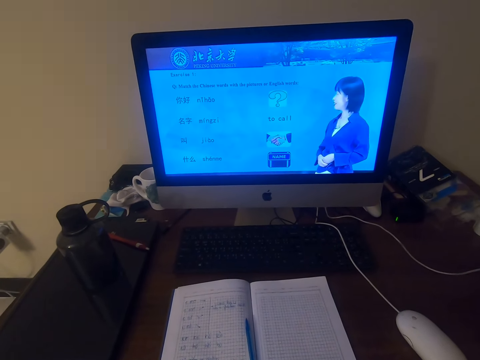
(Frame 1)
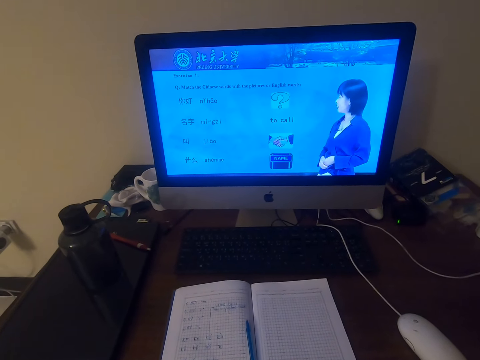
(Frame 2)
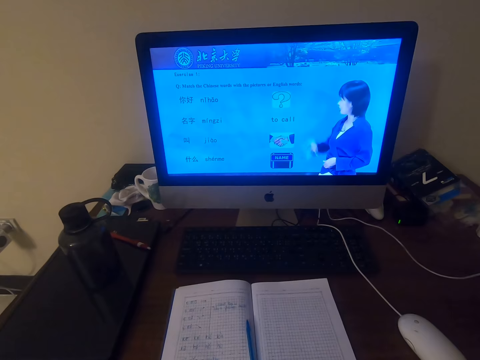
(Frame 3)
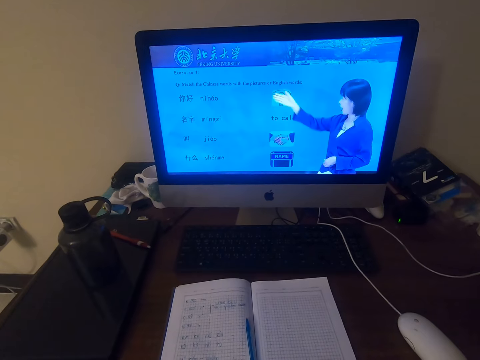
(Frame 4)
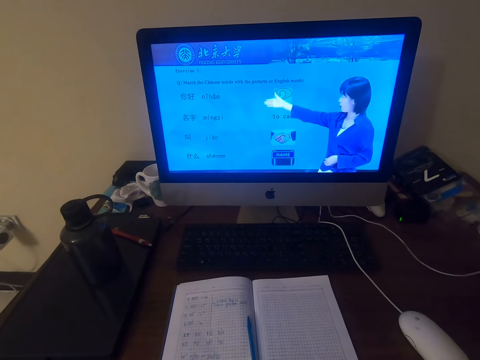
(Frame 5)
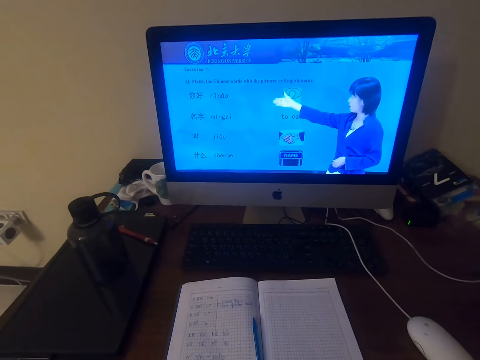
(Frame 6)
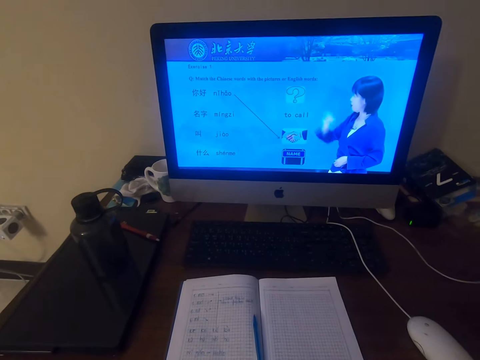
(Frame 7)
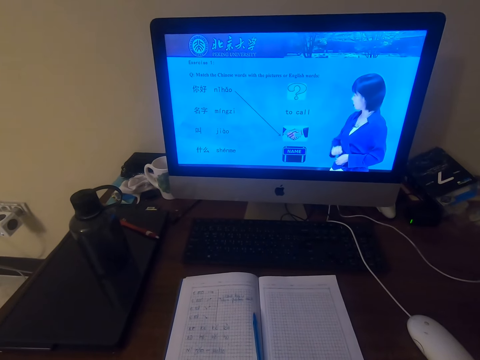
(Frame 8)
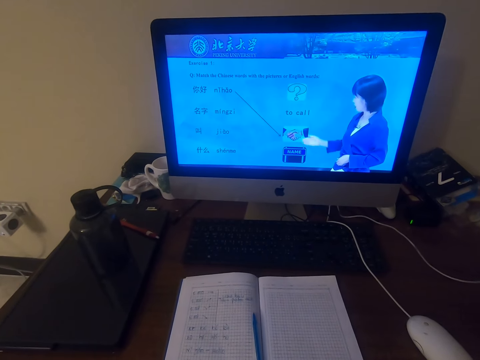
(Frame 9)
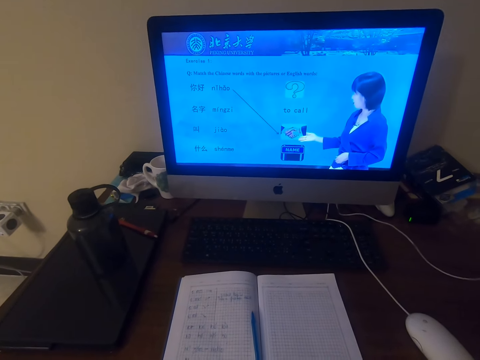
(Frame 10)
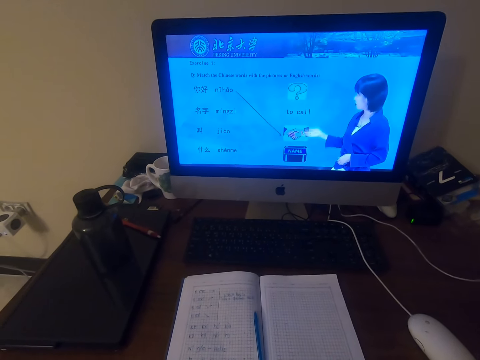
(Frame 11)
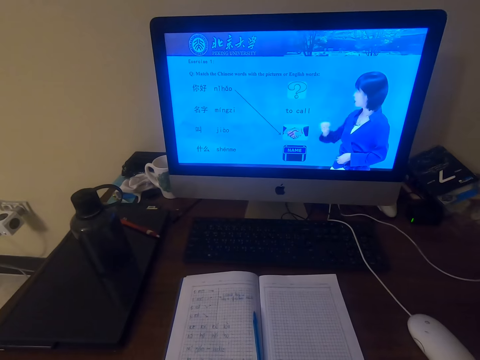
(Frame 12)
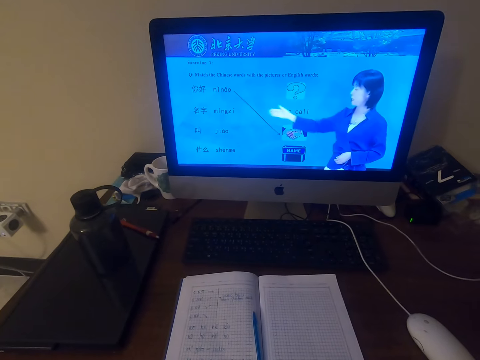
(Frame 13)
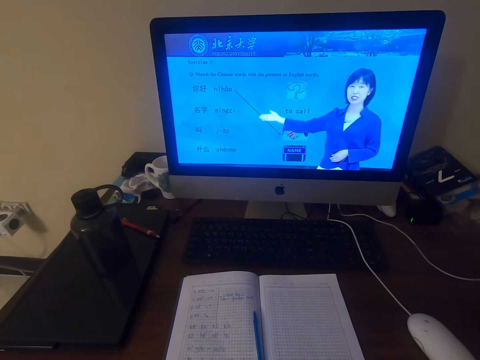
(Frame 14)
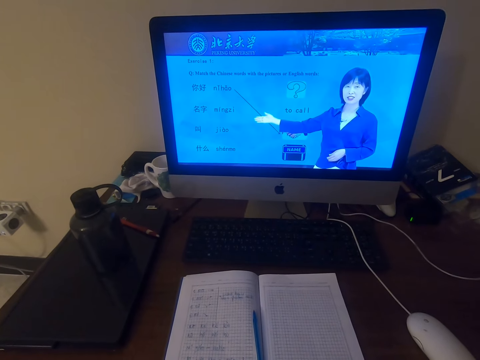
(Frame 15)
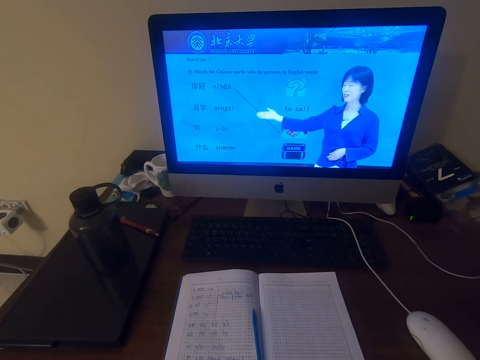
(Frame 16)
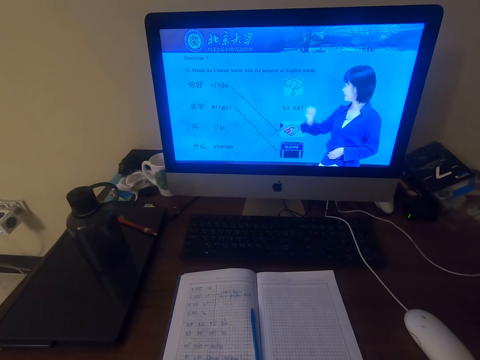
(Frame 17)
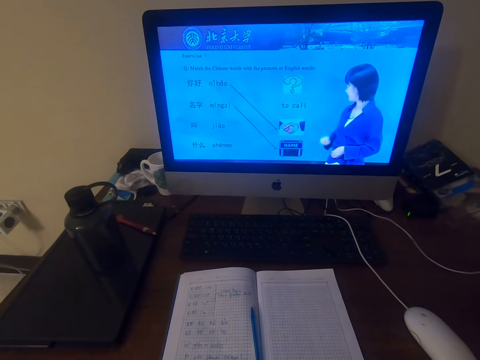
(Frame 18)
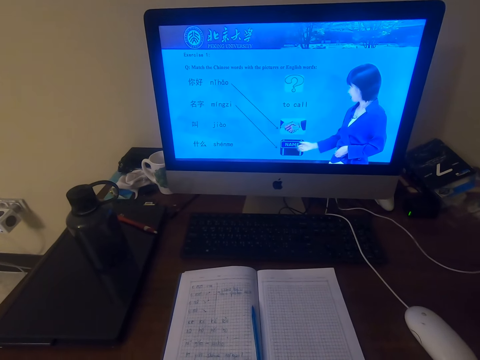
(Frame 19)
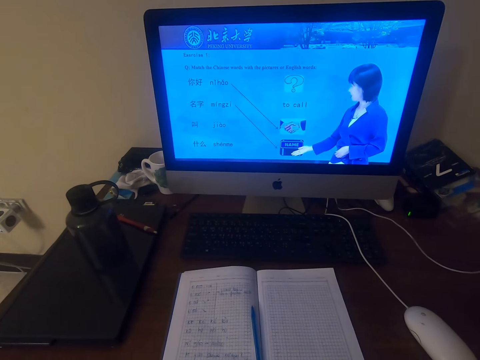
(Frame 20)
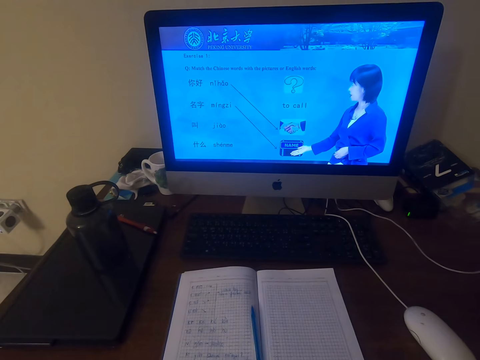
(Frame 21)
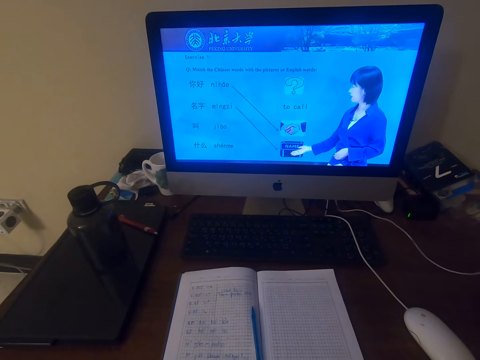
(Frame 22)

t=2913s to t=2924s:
The camera wearer talks.

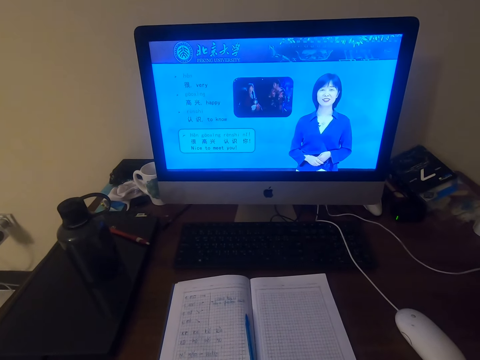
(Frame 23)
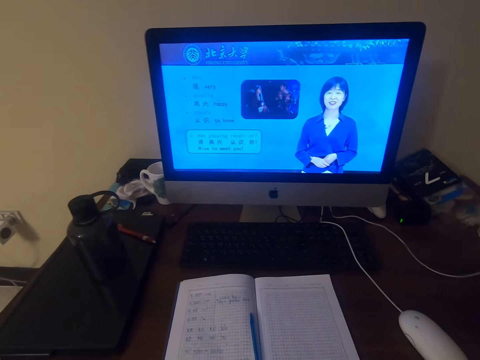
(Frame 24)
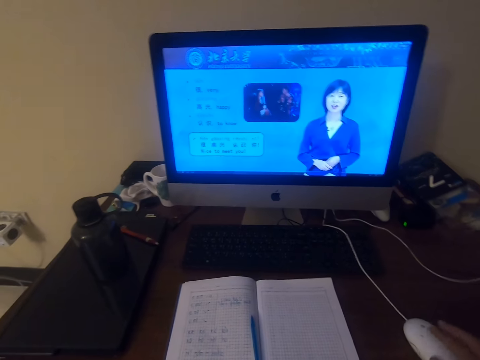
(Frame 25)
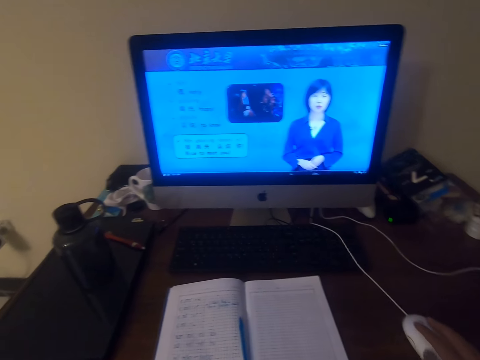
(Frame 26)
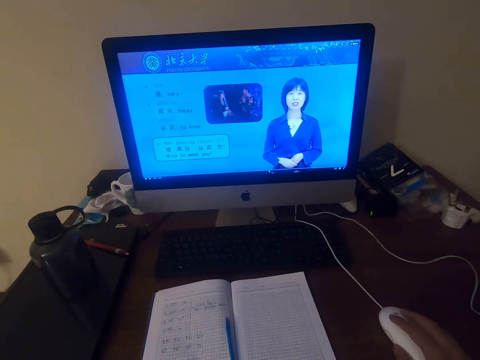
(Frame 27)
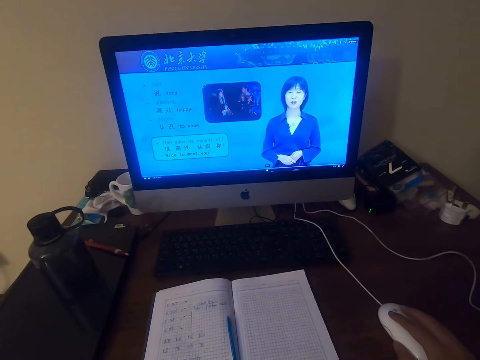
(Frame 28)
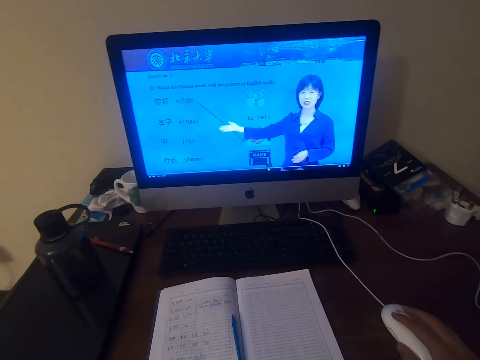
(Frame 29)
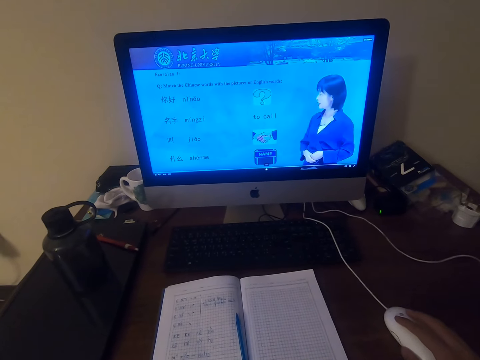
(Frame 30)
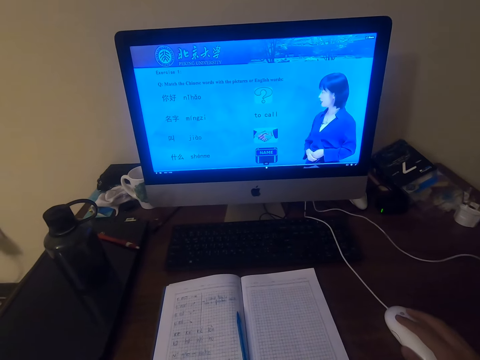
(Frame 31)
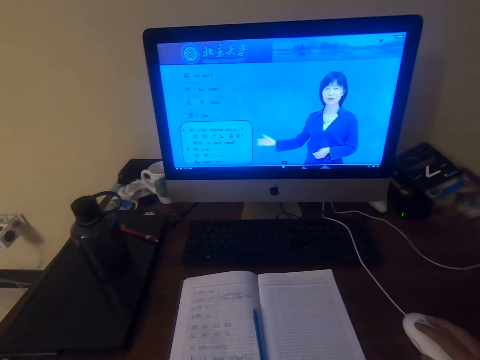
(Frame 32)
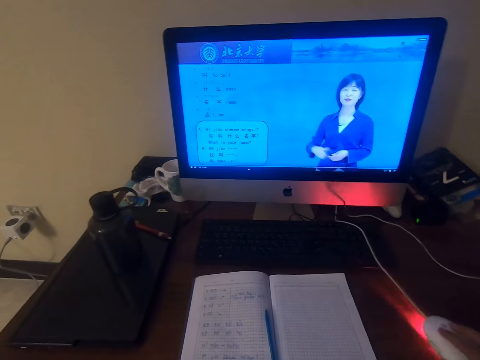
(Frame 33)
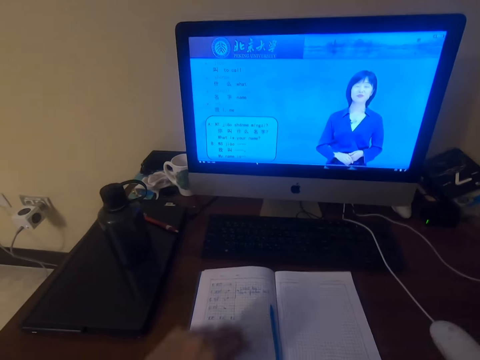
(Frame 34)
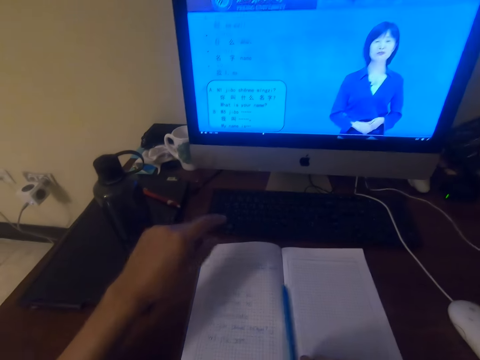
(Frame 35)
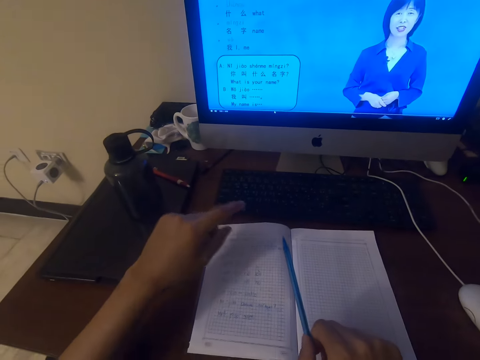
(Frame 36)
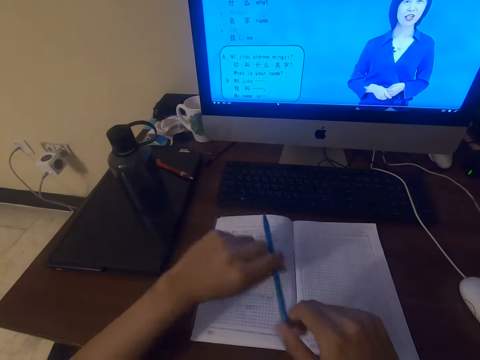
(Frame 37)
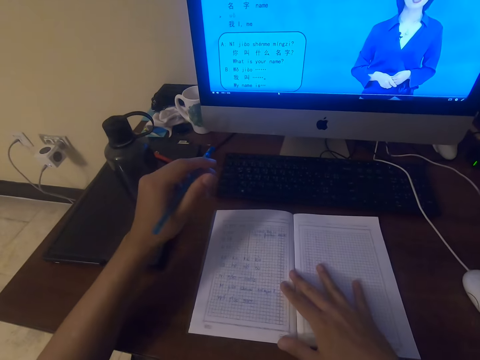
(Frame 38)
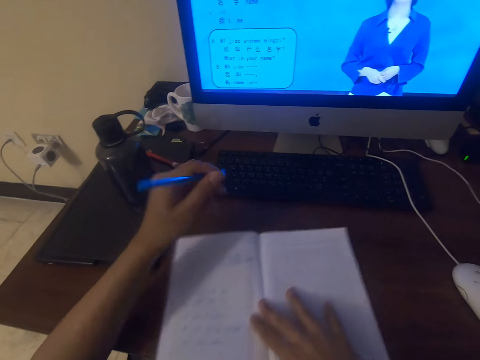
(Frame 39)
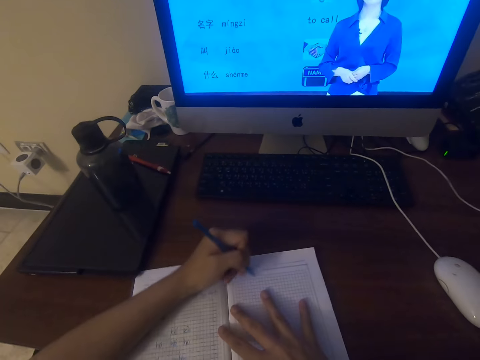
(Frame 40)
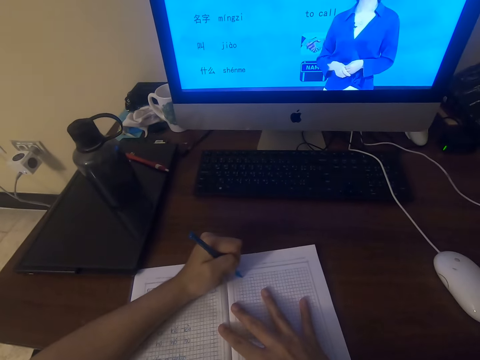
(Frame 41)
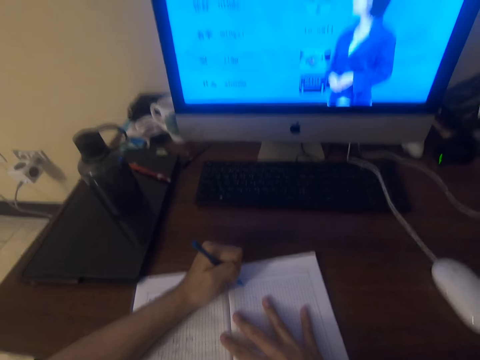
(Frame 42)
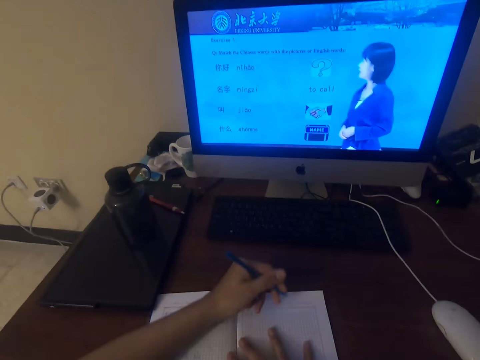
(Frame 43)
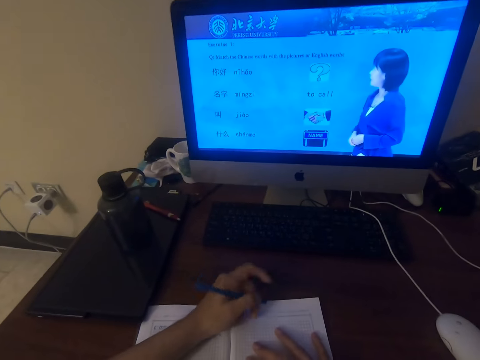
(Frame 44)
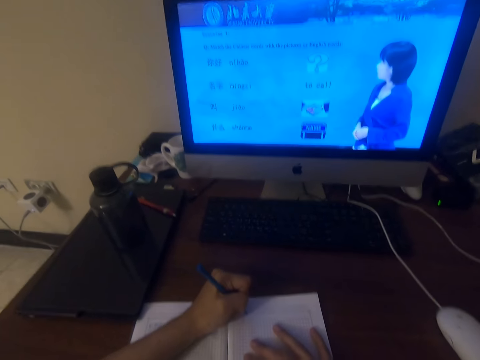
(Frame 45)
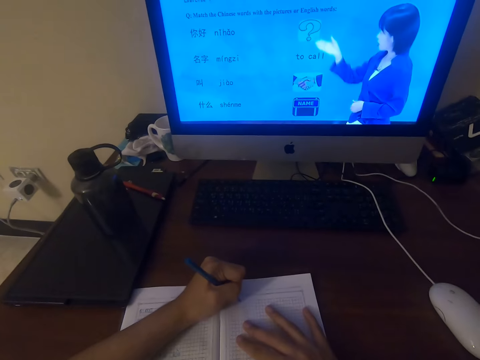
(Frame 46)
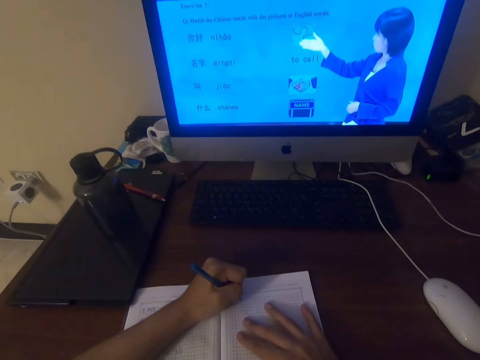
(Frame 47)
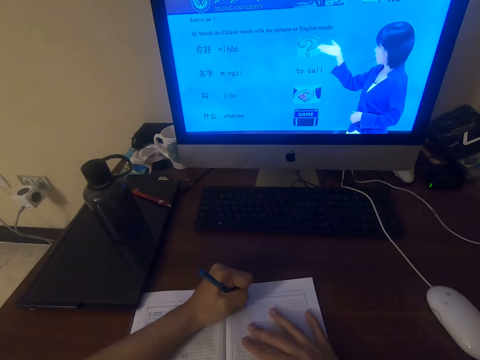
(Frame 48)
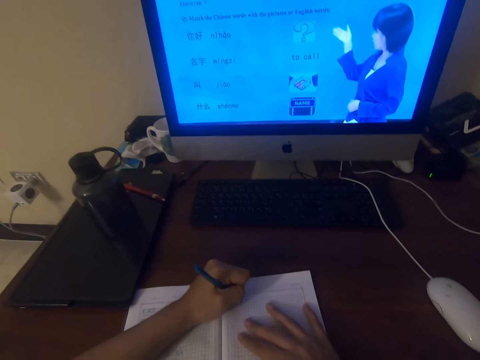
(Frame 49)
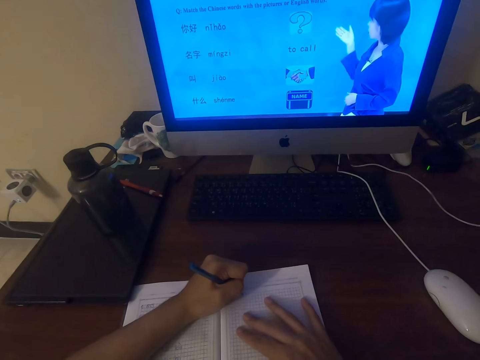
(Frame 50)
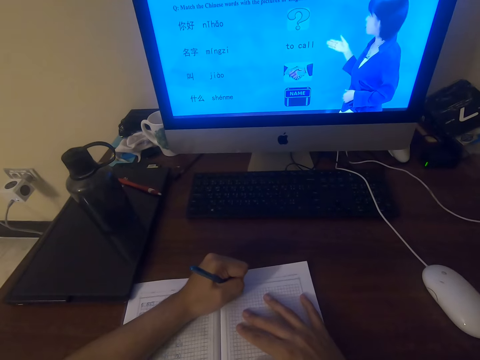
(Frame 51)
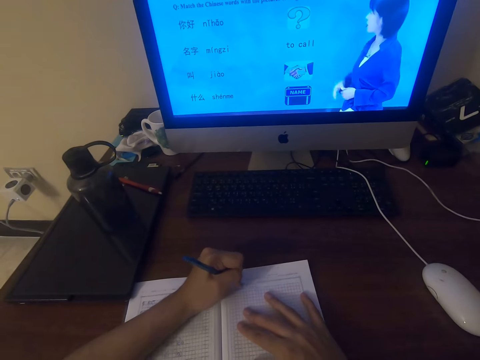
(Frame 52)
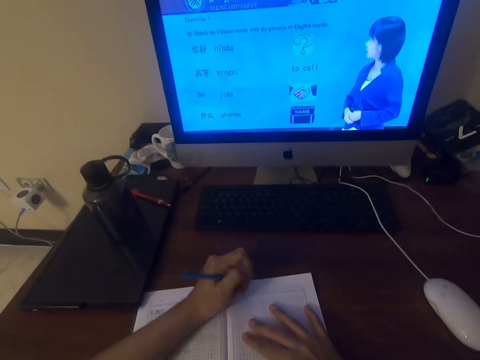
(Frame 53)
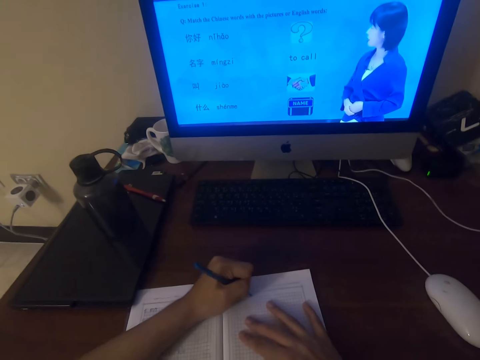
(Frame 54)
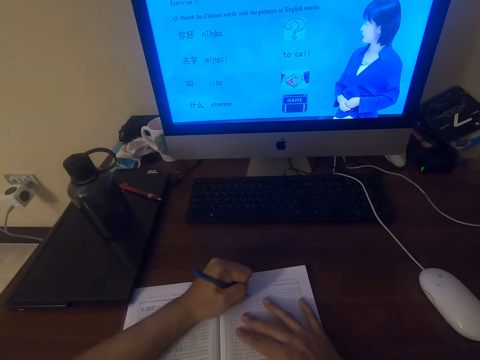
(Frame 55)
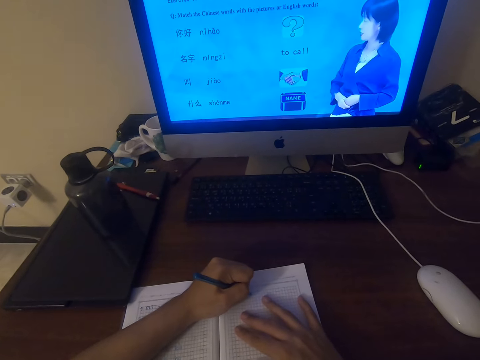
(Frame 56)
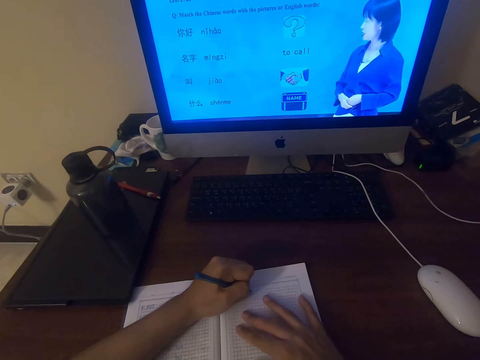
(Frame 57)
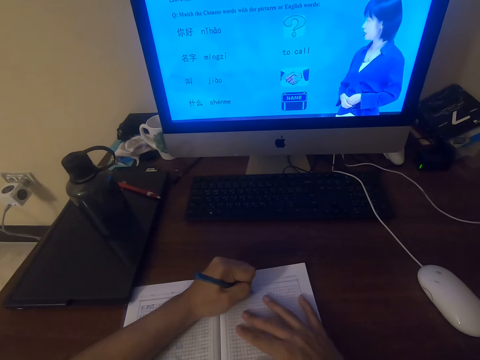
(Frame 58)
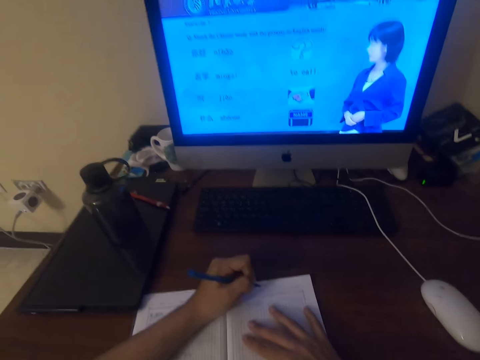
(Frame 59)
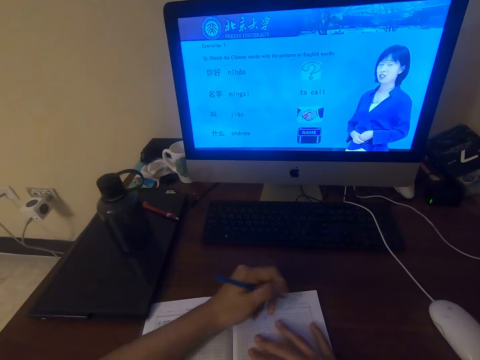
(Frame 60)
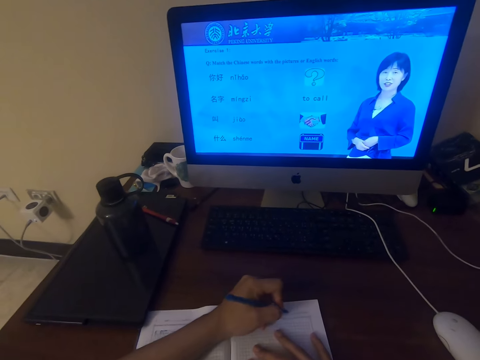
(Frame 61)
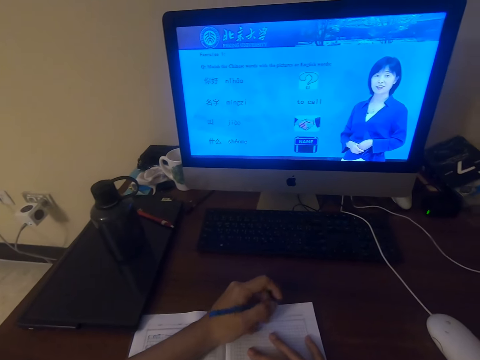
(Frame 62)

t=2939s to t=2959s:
The camera wearer operates the desktop on the table with a mouse. They pick up the pen on the book on the table. They move the book on the table. They write on the book with the pen.
